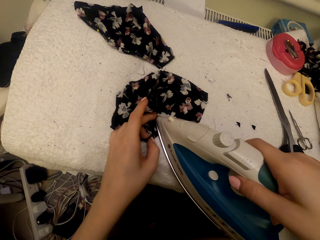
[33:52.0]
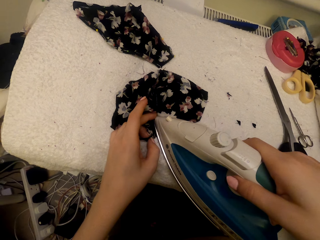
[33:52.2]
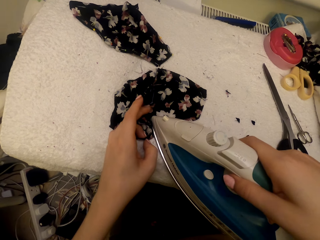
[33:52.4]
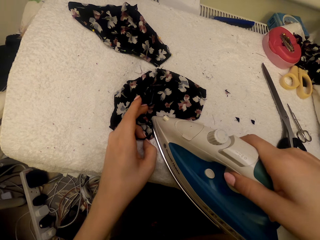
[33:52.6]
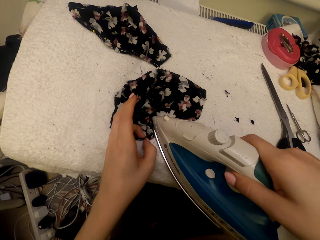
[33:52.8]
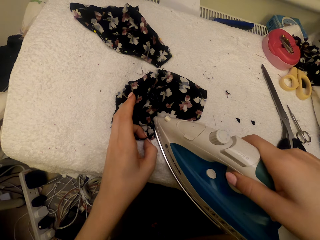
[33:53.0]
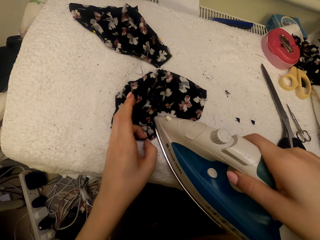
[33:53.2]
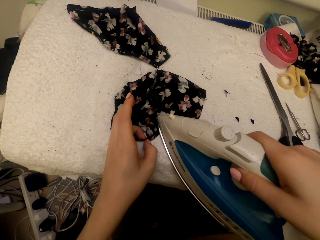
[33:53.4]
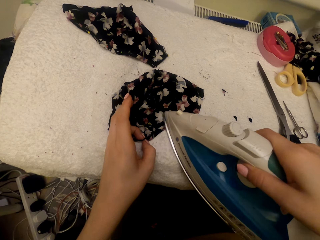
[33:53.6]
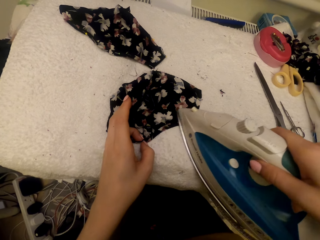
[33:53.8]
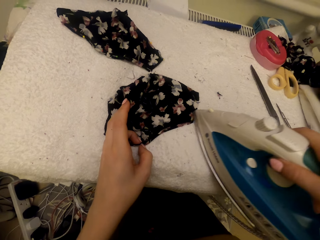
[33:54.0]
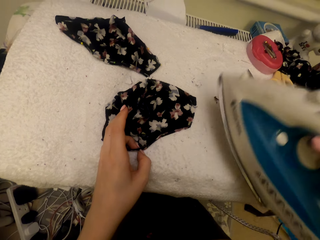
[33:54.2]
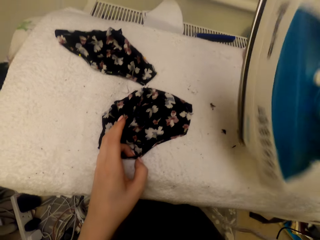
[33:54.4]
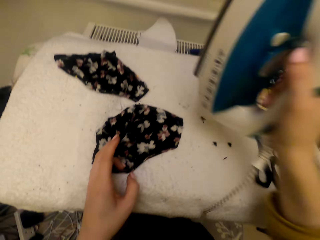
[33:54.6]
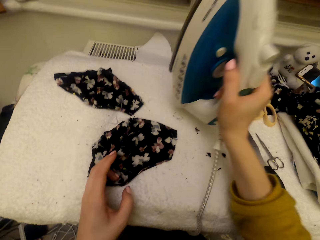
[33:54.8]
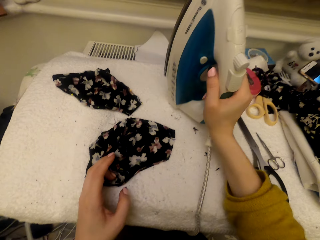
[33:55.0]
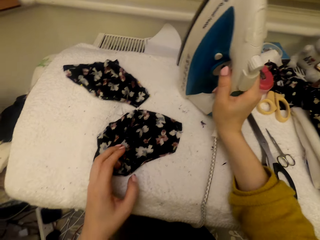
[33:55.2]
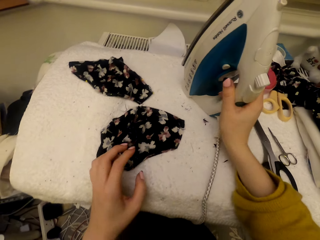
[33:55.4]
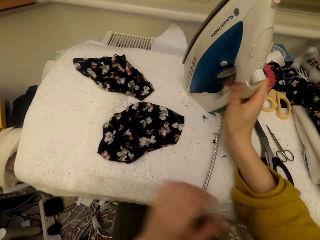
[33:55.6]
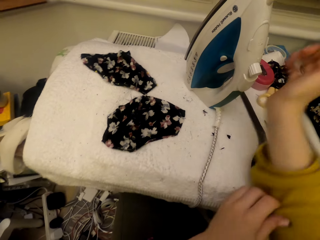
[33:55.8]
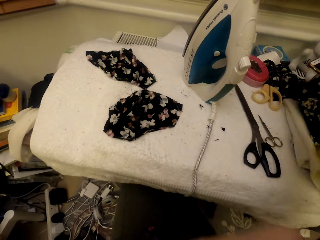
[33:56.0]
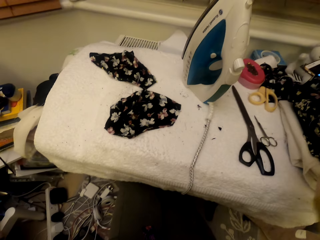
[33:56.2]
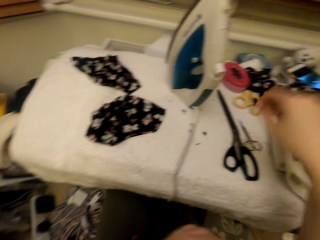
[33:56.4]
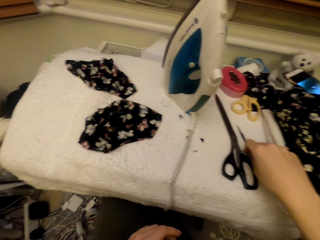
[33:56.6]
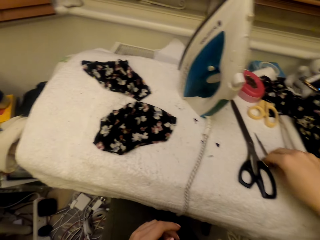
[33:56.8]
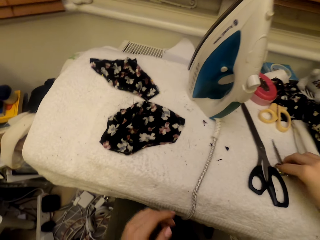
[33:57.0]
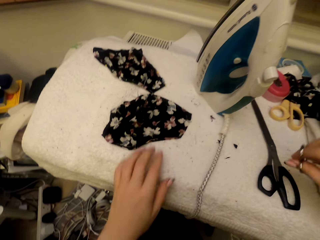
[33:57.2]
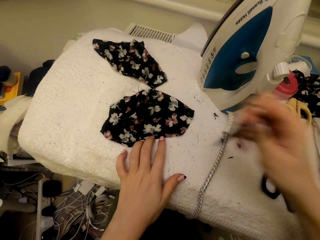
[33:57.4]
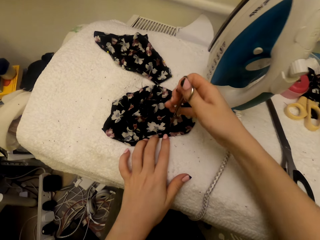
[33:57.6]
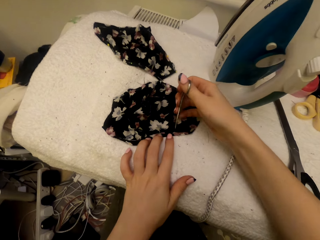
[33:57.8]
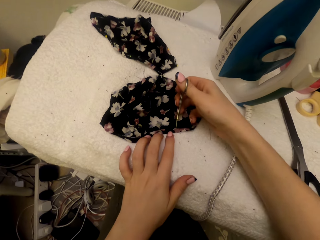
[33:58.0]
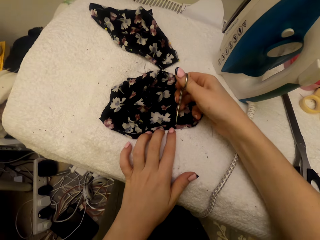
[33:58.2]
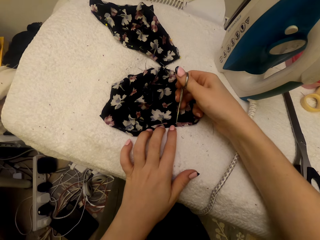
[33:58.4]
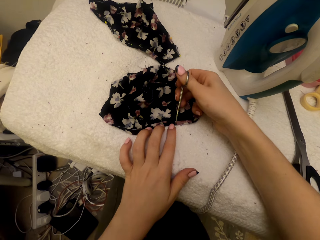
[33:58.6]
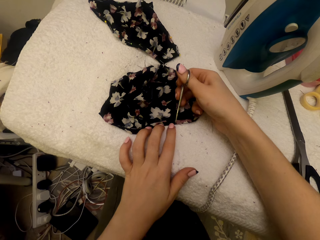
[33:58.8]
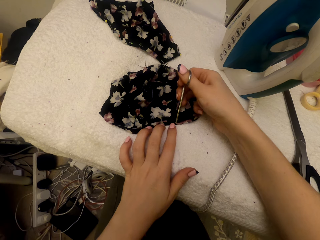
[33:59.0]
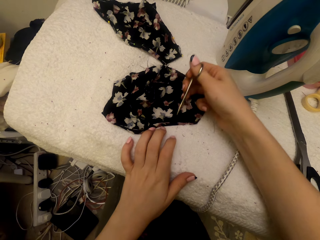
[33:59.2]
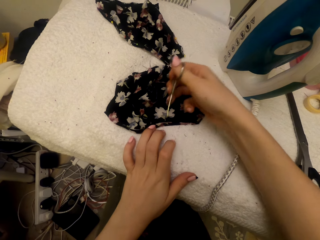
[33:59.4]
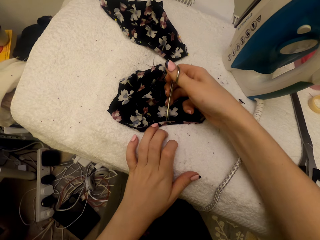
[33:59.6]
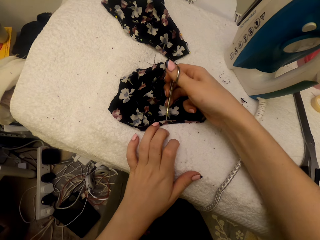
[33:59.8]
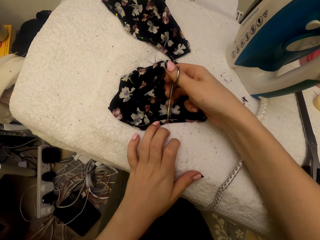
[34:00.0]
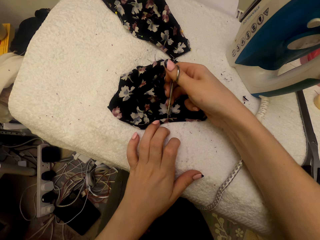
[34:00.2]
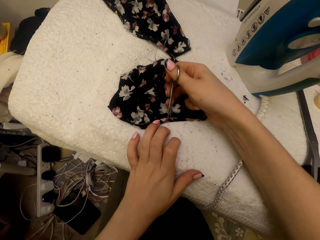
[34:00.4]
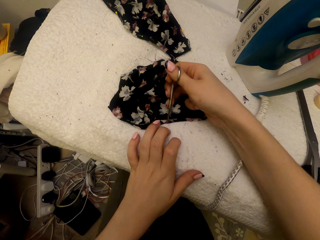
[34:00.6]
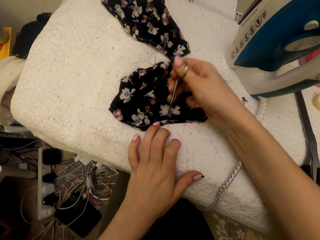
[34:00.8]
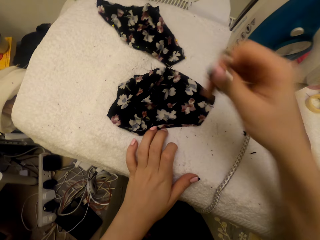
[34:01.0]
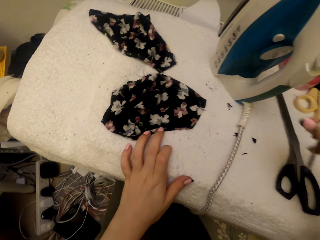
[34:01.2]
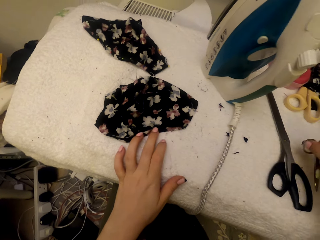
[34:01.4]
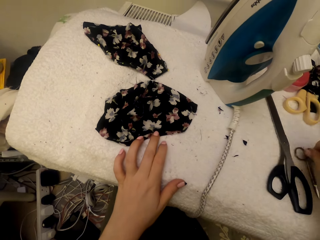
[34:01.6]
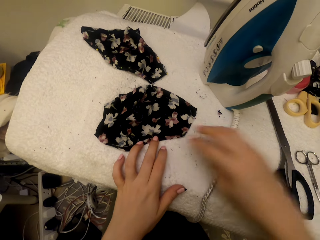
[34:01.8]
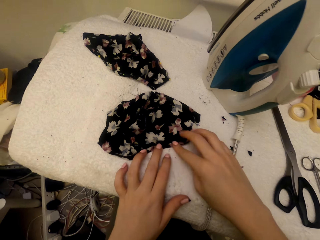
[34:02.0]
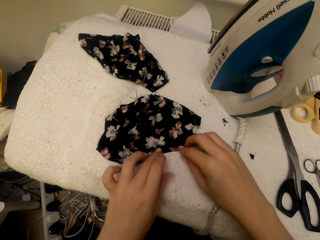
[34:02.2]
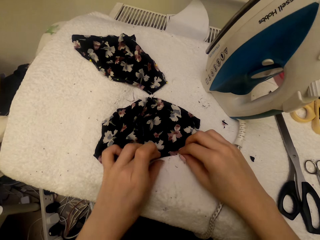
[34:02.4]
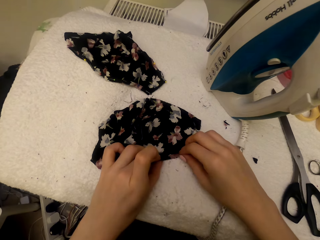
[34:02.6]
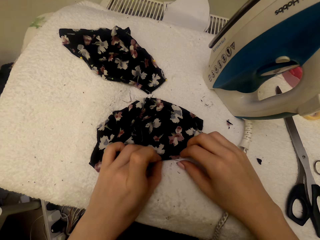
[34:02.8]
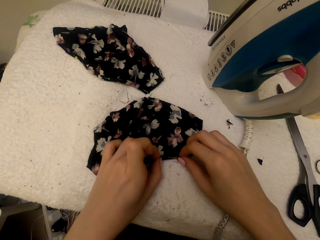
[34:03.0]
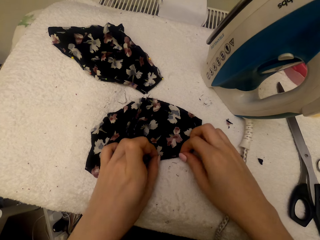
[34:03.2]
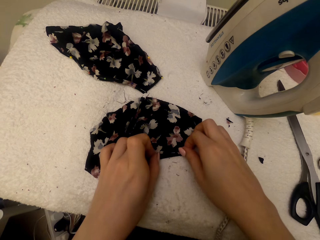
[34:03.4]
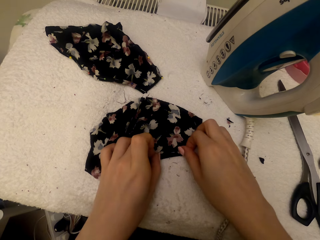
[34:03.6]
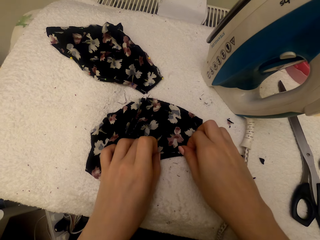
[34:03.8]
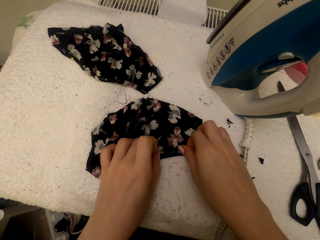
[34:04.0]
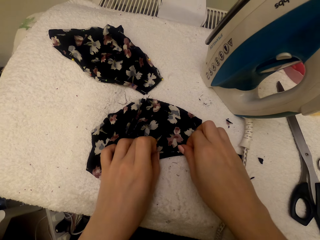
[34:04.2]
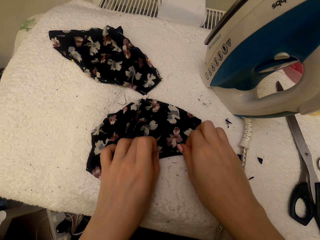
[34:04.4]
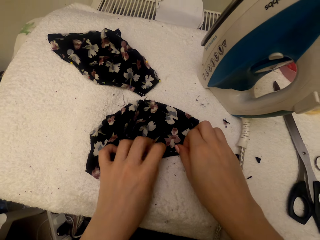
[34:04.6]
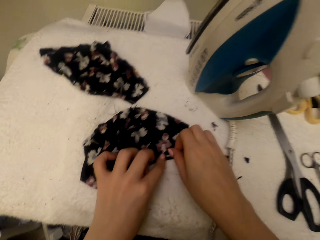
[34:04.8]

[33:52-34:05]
The camera wearer puts the steam iron on the worktable. She adjusts a sweater sleeve. She carries her hand up. She picks up the scissors on top of the table. She cuts the cloth material piece using the scissors. She puts the scissors on the worktable. She adjusts the cloth material piece. She touches the cloth.

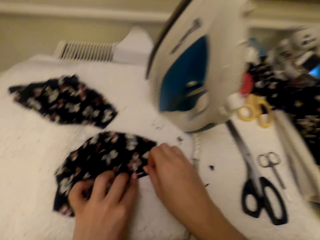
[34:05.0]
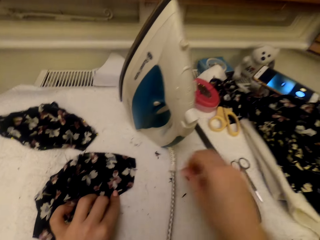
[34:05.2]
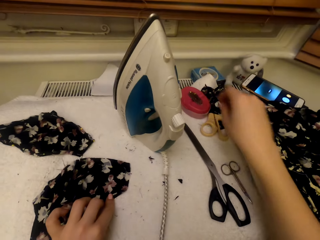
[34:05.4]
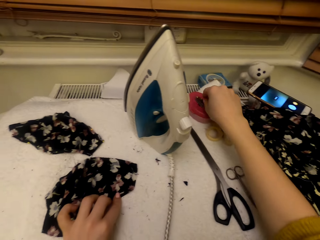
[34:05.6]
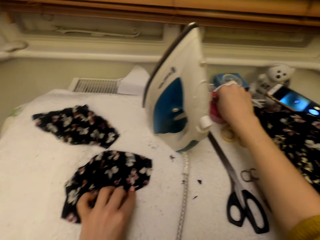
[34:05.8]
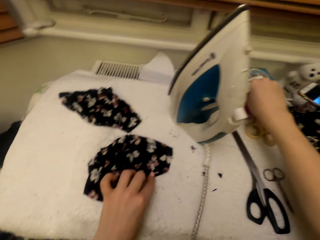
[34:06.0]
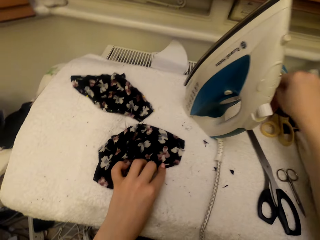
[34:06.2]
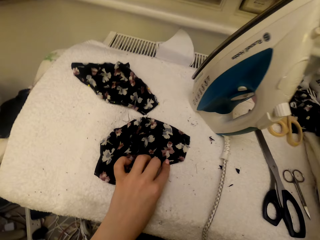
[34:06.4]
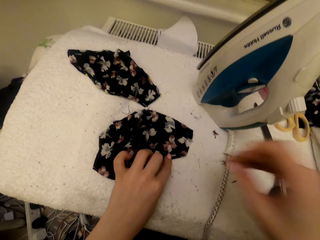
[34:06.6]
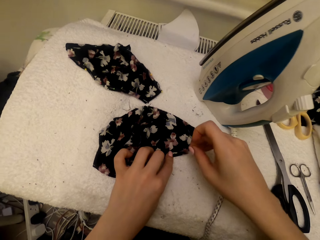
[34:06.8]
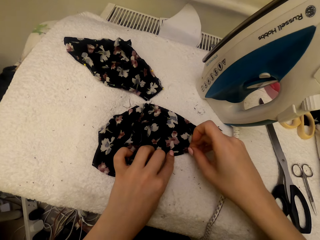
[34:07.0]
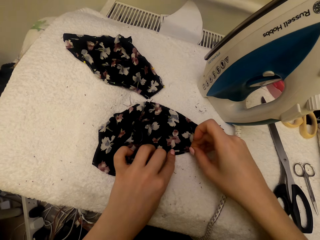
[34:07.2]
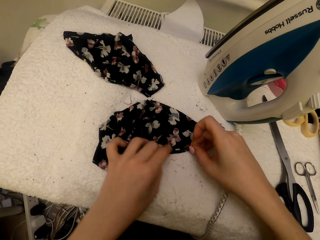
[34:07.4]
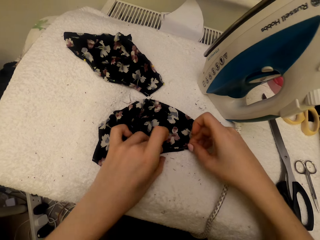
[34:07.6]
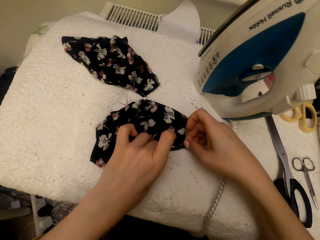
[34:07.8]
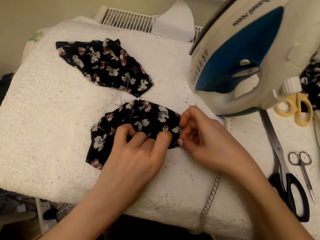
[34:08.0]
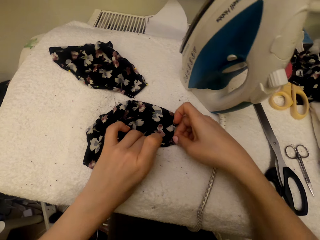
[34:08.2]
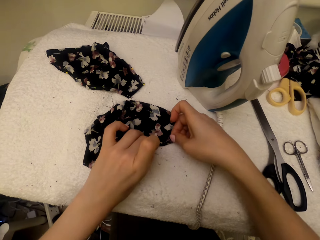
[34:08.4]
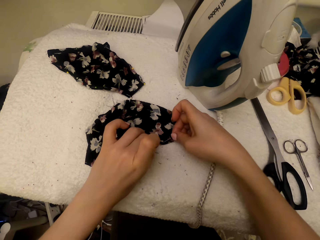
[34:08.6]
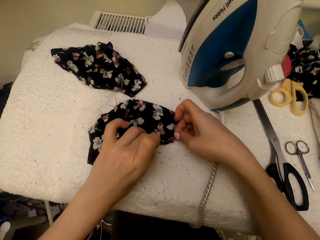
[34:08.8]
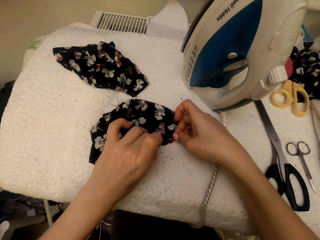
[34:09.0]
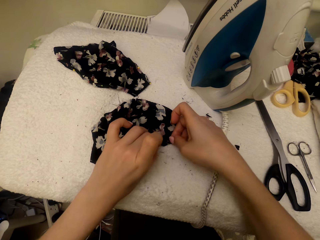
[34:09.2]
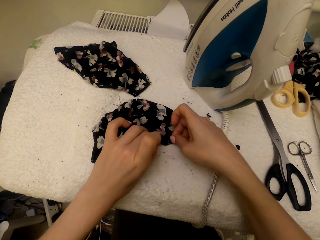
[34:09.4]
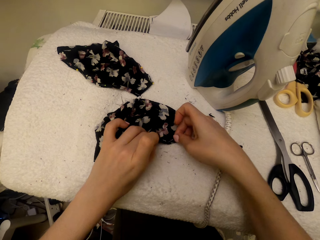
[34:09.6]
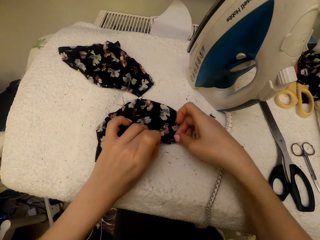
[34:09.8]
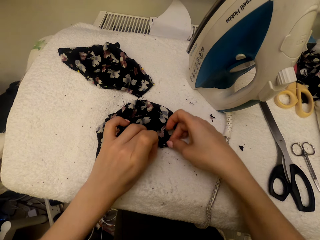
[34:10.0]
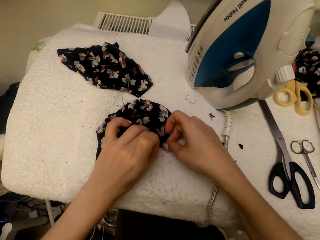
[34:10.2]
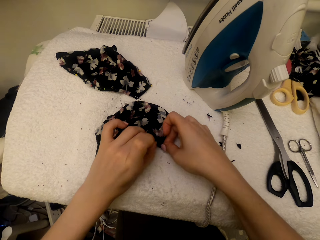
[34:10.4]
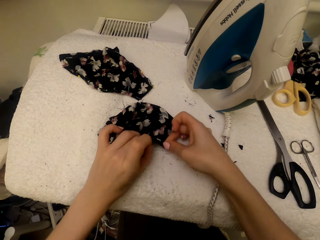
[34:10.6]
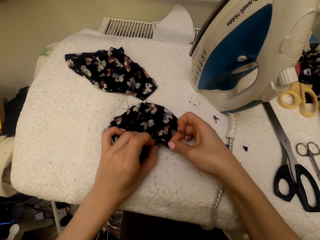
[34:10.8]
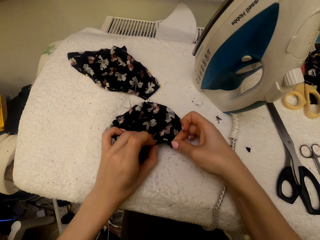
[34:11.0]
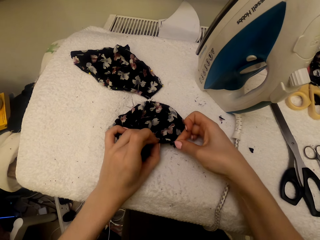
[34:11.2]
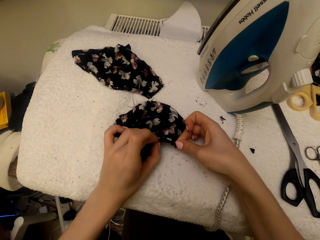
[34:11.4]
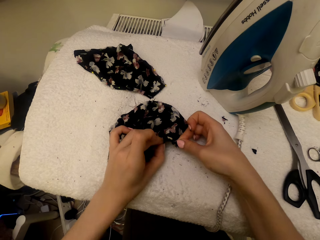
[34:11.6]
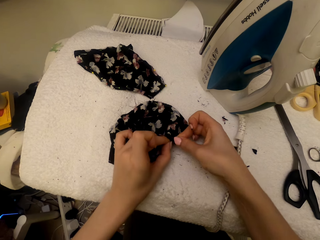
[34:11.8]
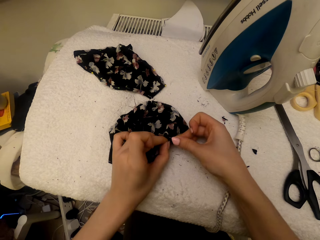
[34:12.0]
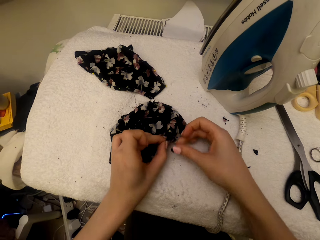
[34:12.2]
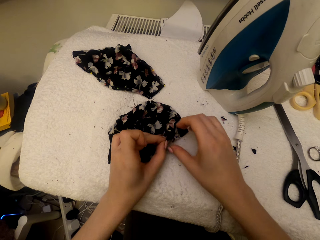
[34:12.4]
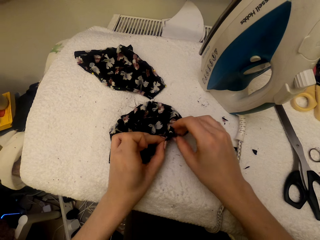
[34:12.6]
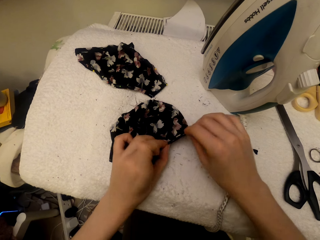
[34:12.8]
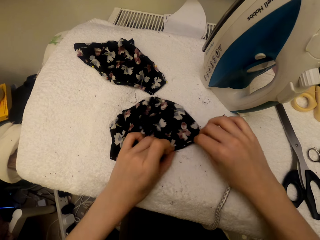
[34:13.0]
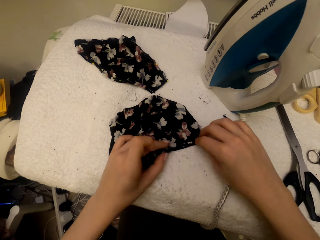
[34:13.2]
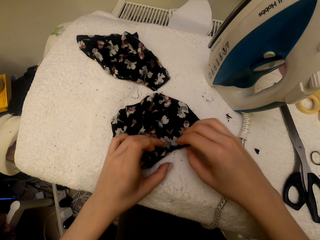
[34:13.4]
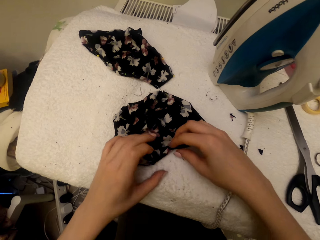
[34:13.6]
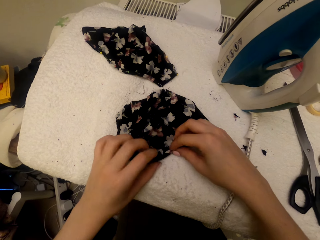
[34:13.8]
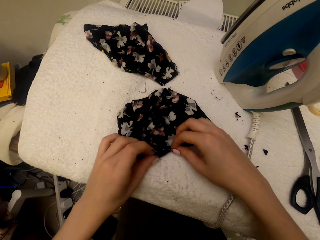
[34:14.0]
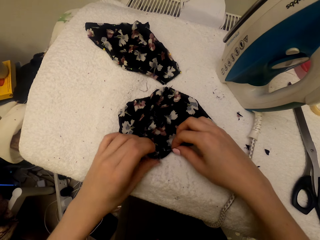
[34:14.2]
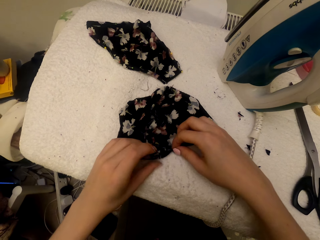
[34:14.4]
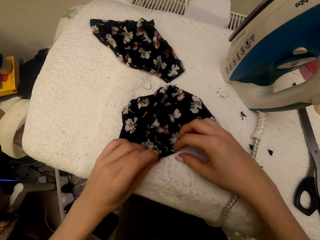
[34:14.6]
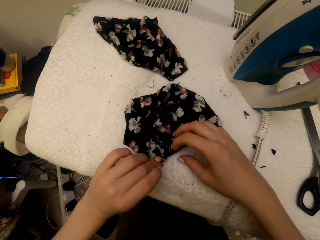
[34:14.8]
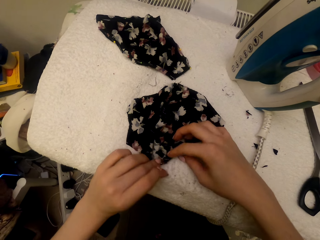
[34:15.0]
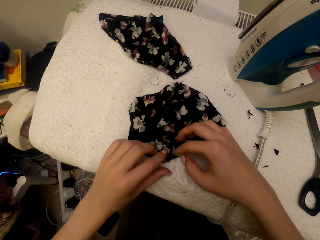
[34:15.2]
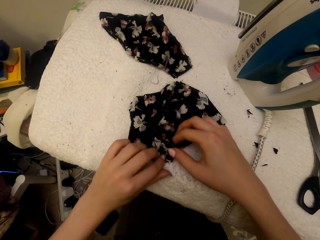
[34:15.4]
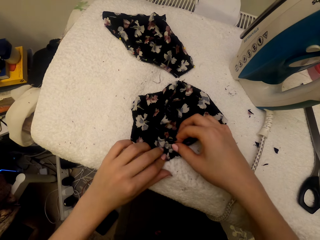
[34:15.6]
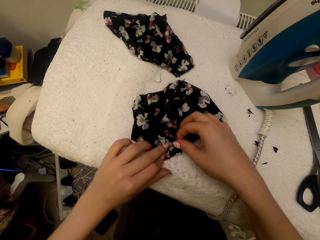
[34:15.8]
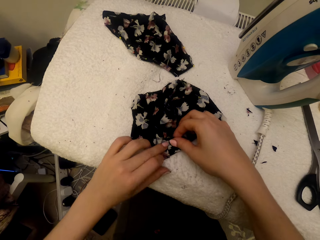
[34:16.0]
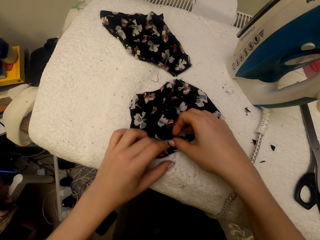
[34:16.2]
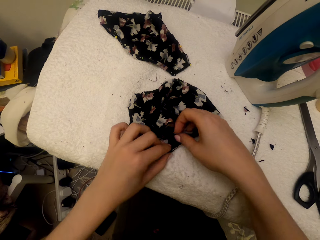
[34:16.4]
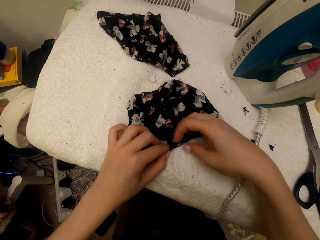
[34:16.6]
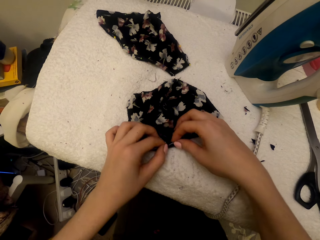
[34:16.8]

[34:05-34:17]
The camera wearer picks up the pin in the tin. They pin the cloth material piece with the pin. They adjust the cloth material piece.
